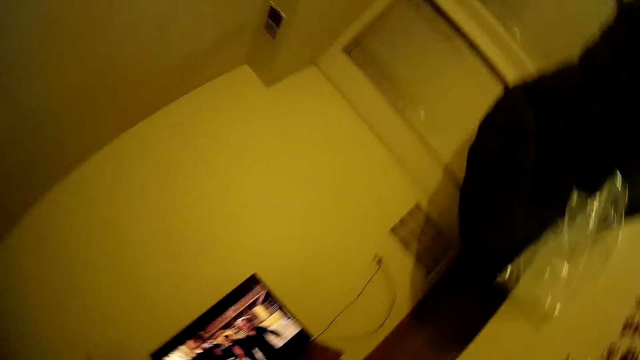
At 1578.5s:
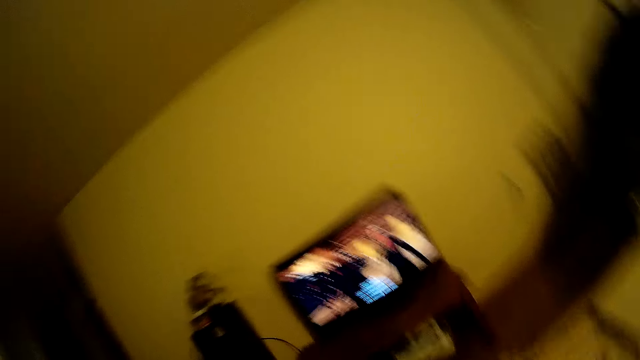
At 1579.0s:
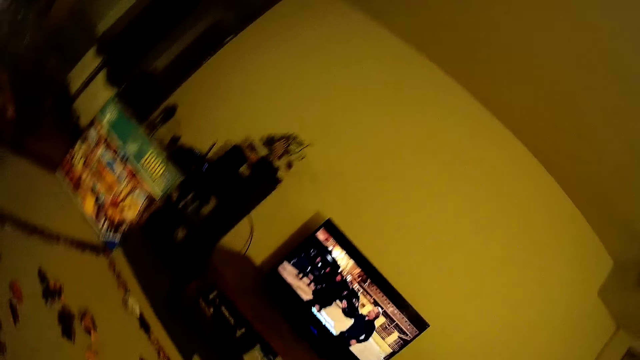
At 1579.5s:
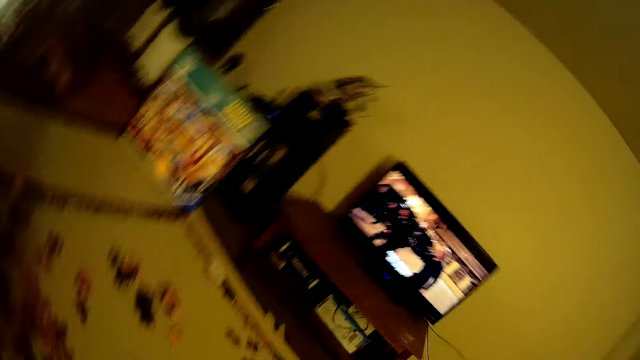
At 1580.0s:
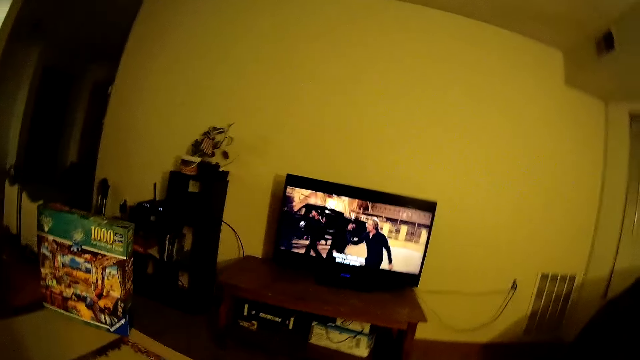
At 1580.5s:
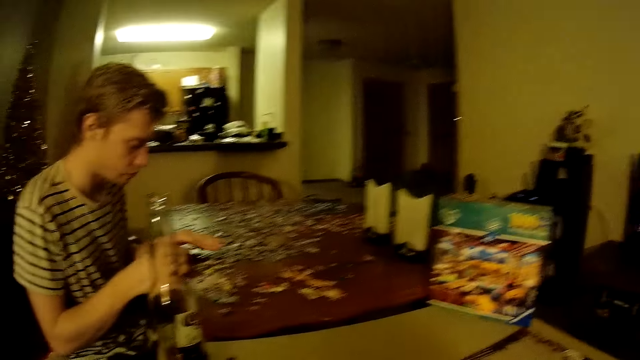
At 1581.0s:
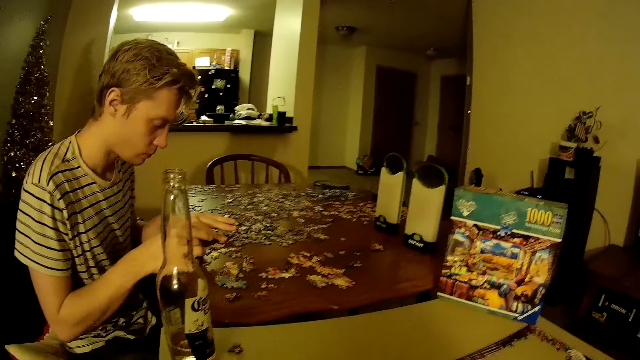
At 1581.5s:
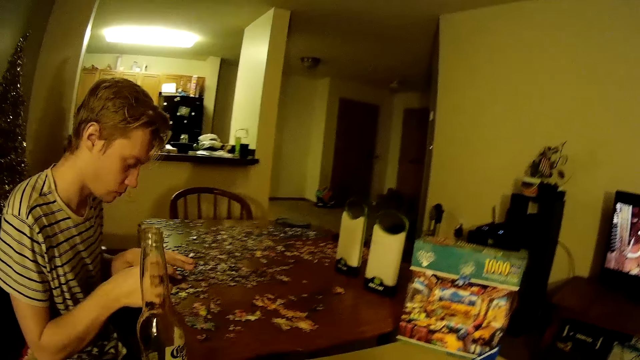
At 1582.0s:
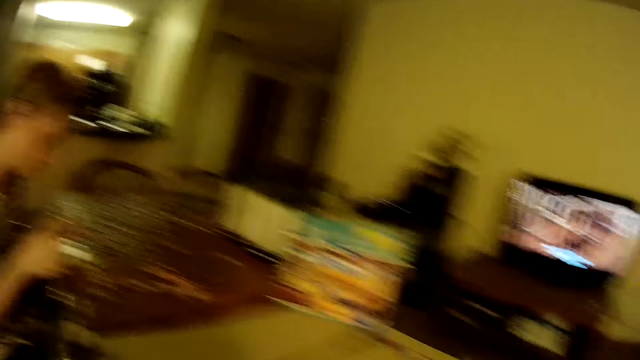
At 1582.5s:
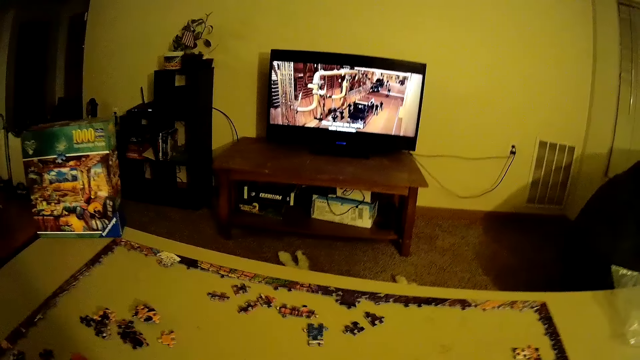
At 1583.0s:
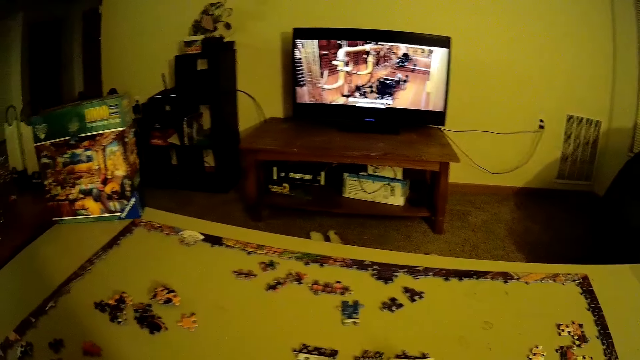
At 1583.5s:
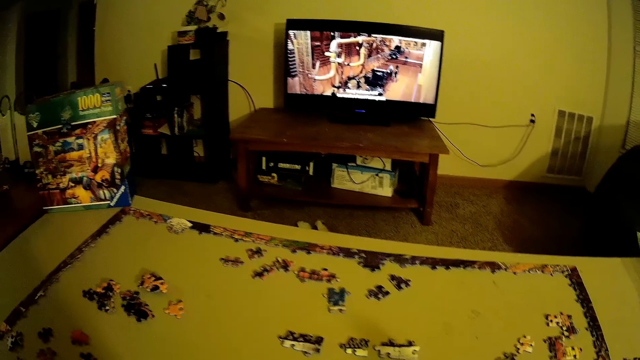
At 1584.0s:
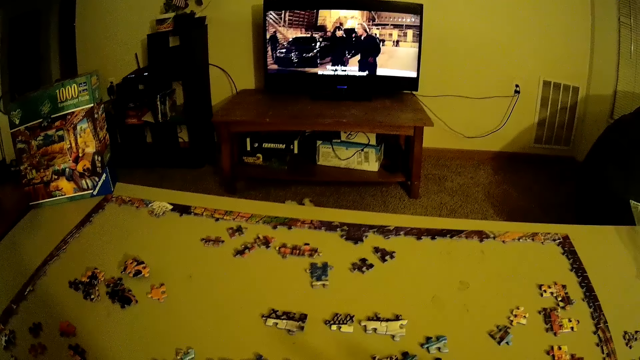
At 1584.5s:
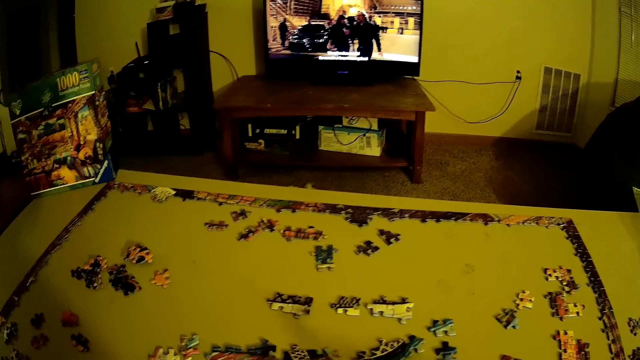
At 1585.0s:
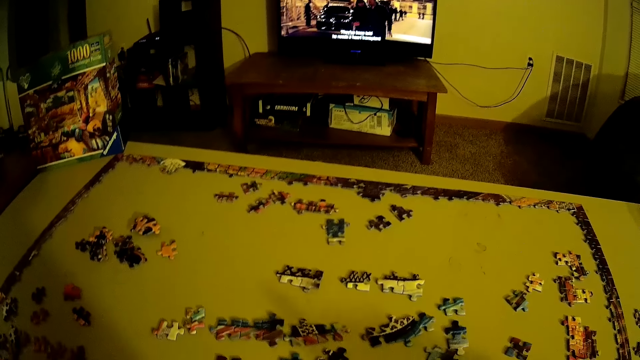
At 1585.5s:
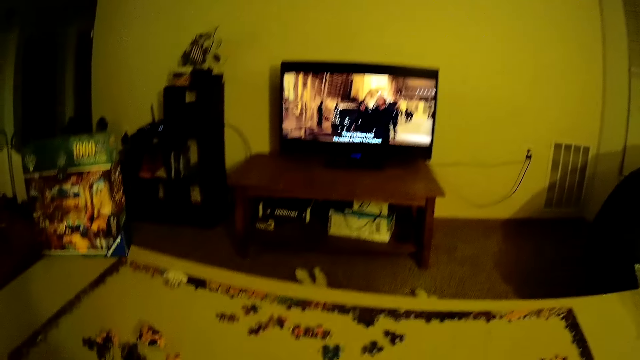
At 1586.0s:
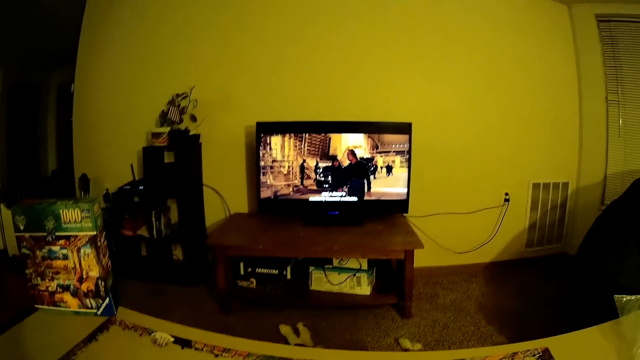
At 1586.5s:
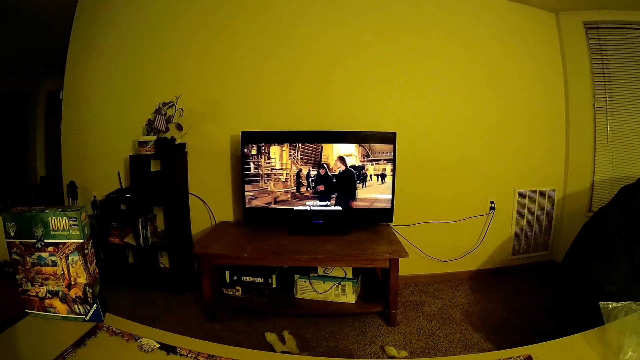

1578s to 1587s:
The camera wearer moves around. A person arranges beads.

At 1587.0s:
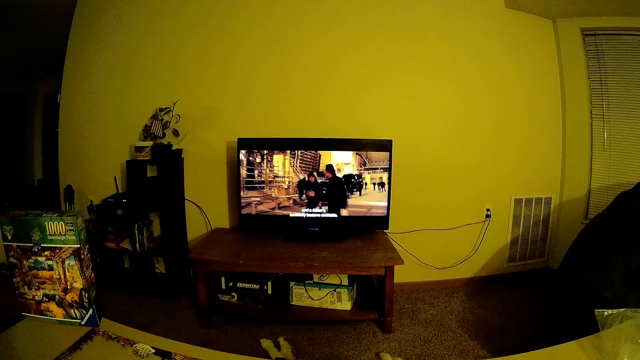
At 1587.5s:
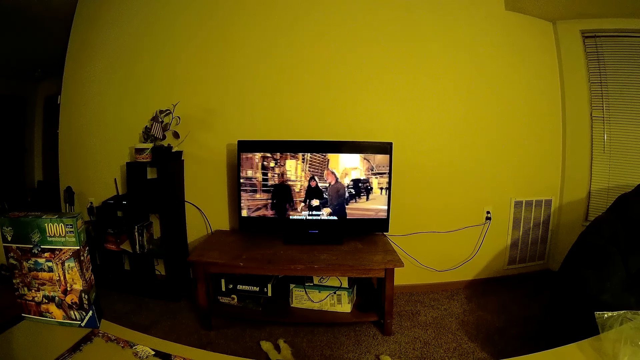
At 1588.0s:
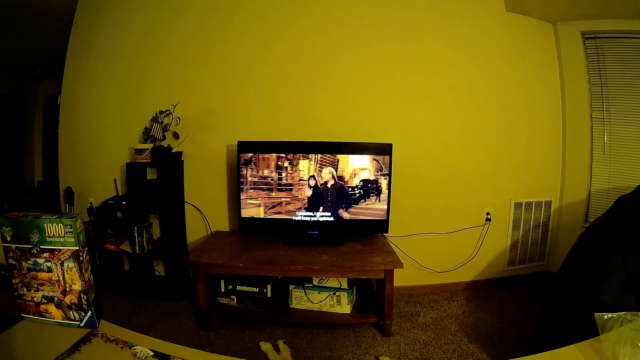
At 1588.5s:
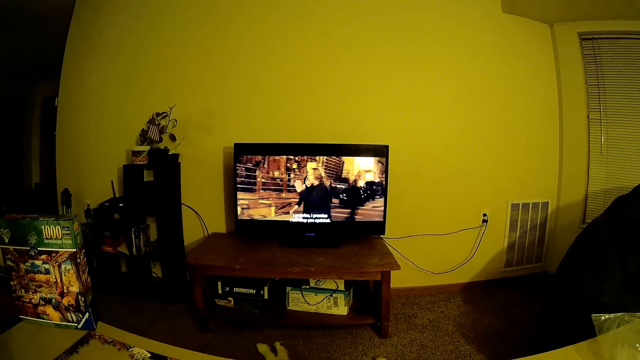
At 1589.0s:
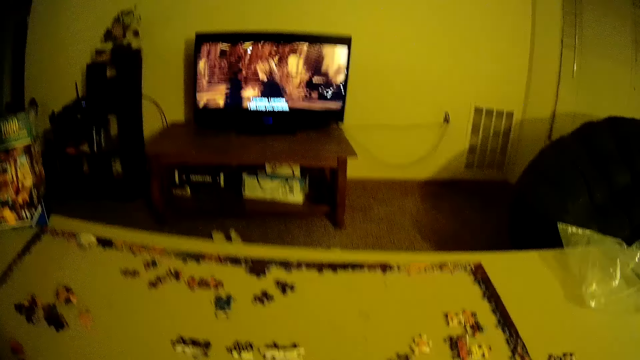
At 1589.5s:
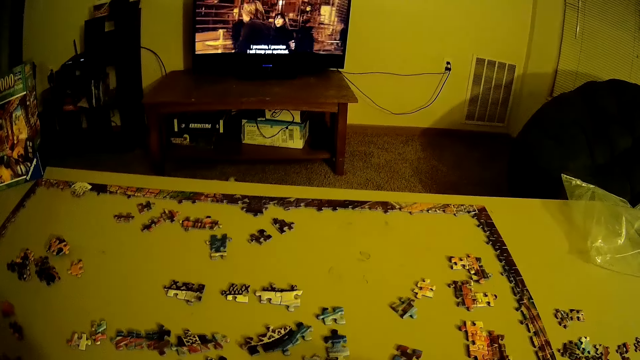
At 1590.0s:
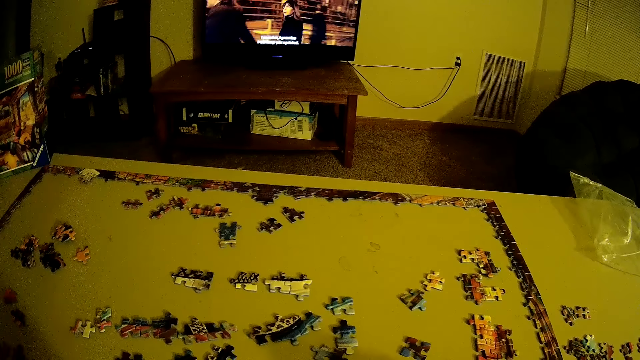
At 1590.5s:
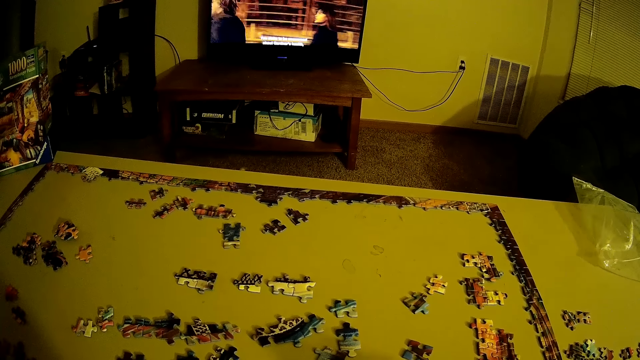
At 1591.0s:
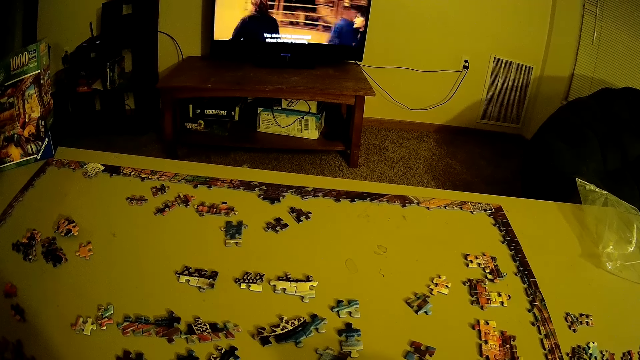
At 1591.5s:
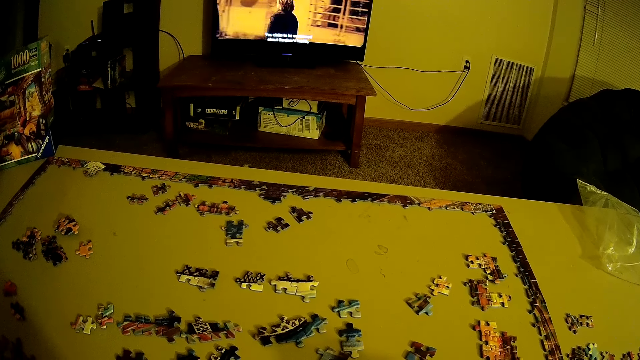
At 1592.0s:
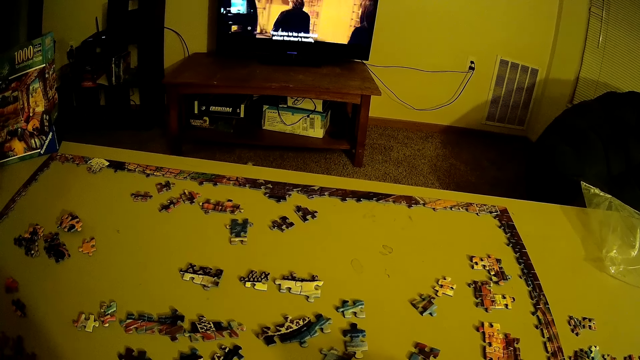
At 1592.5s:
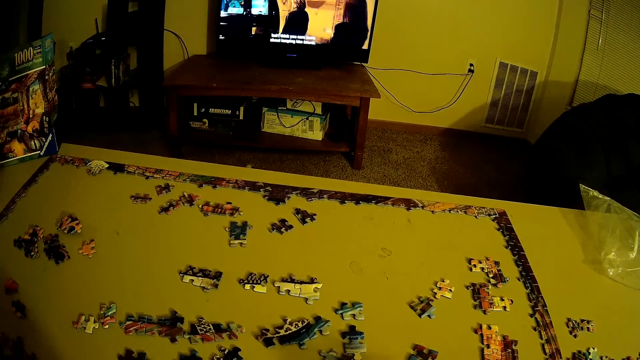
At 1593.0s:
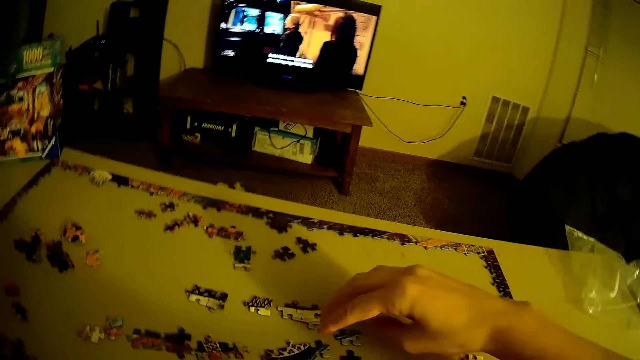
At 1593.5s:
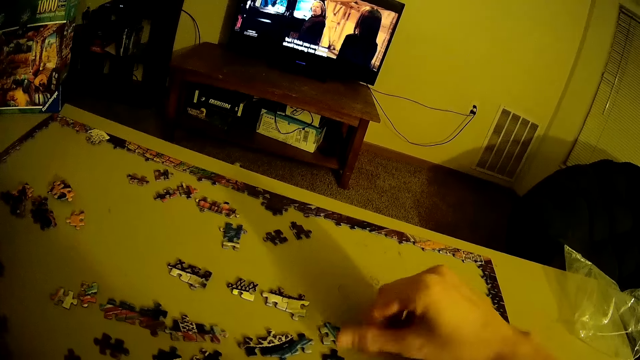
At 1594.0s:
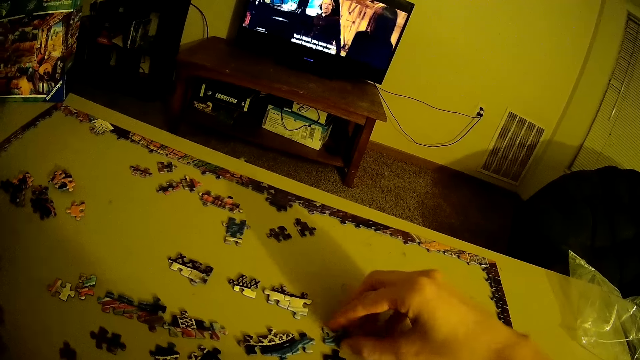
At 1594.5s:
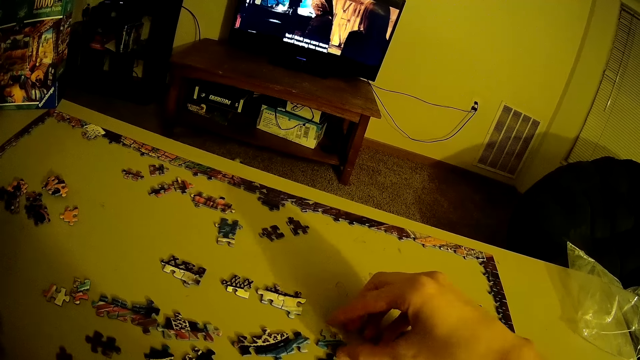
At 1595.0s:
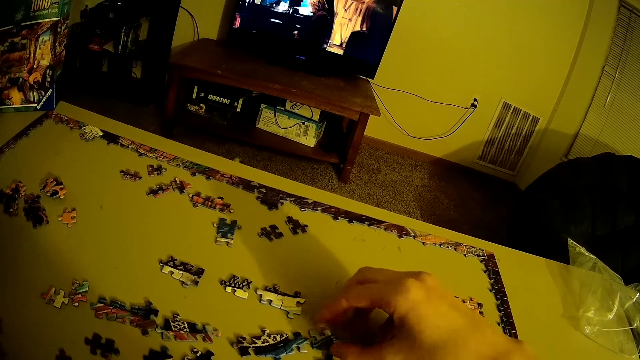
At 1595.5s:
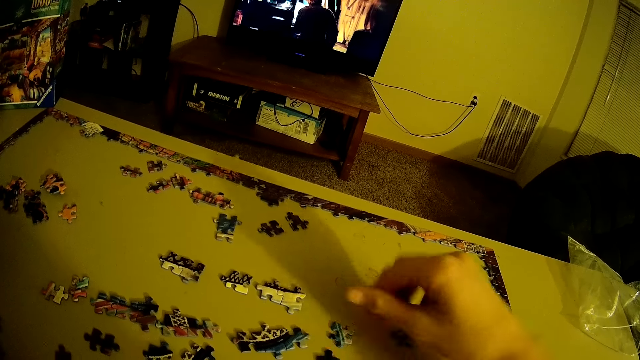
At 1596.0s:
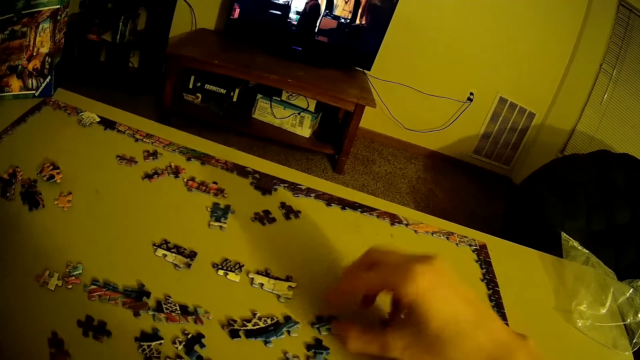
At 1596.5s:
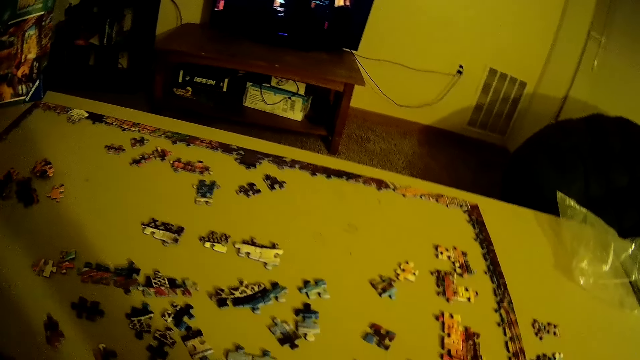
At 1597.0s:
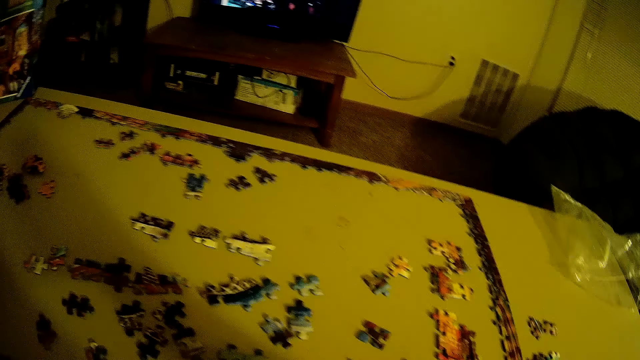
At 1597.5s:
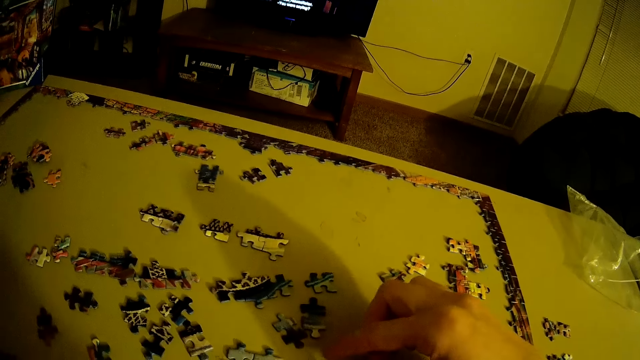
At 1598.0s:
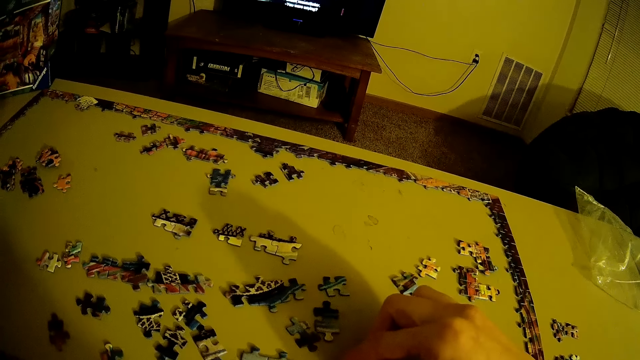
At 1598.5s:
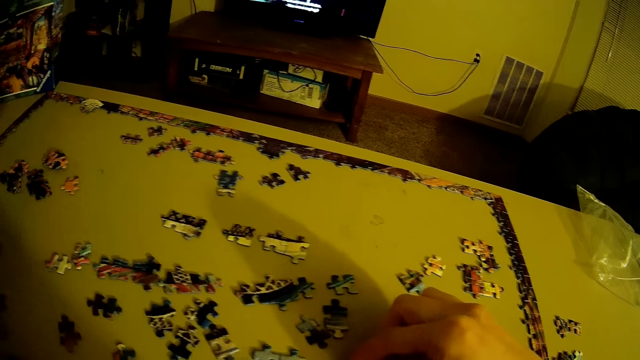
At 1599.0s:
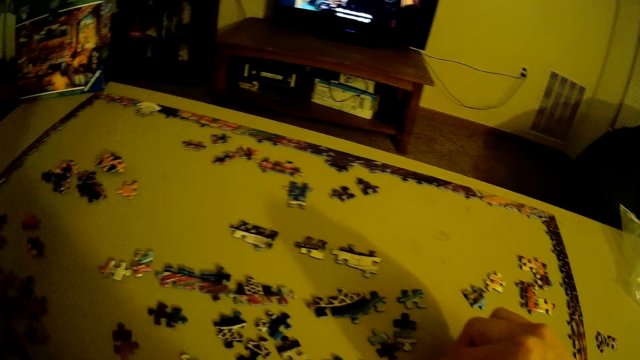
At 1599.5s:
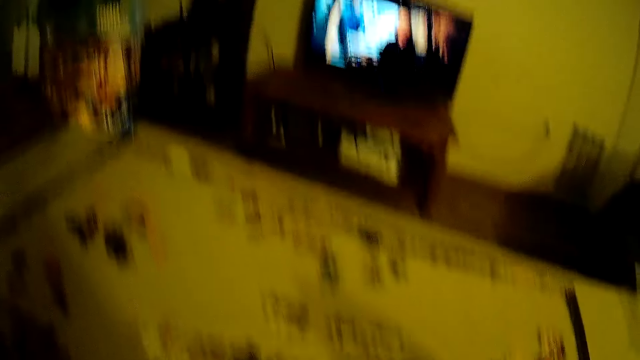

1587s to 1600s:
The camera wearer watches television. They arrange the puzzle on the table. They turn beads.
